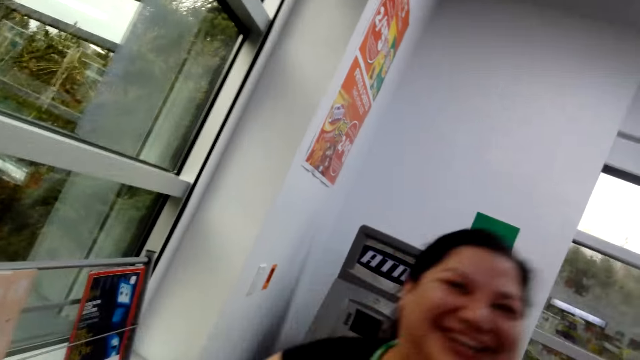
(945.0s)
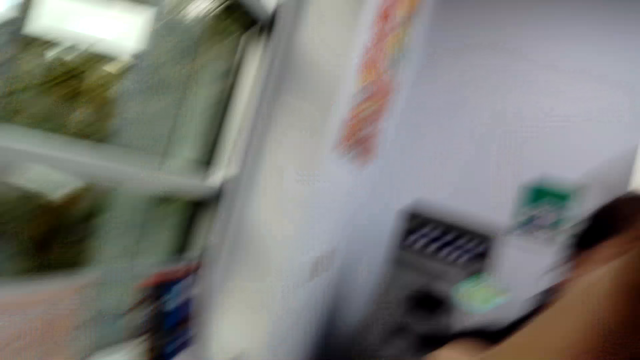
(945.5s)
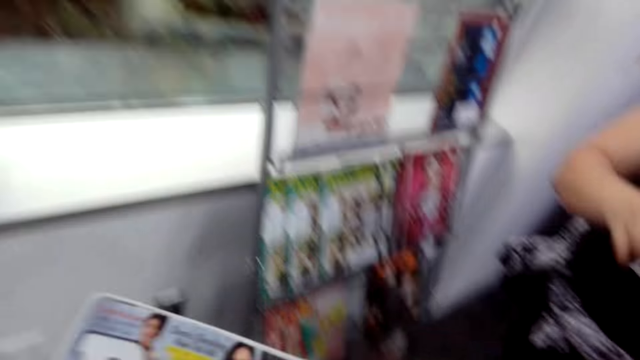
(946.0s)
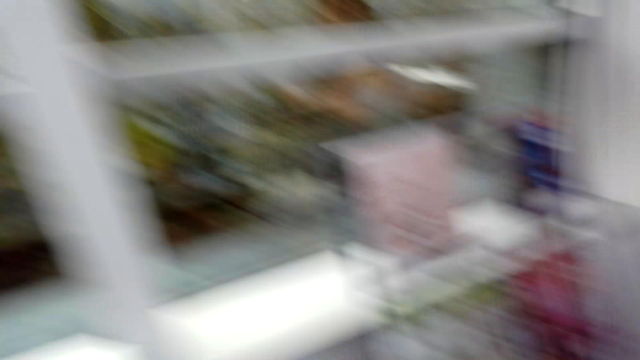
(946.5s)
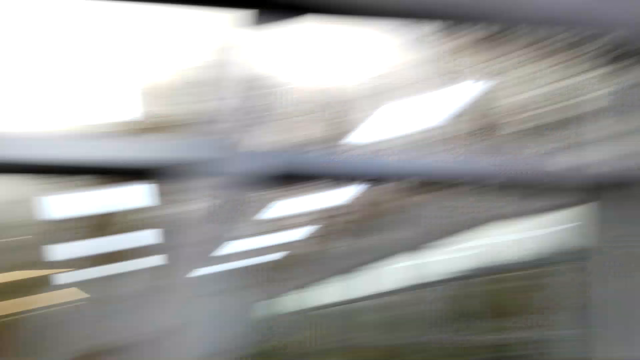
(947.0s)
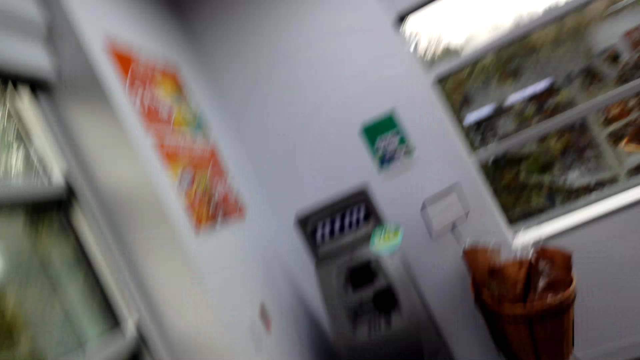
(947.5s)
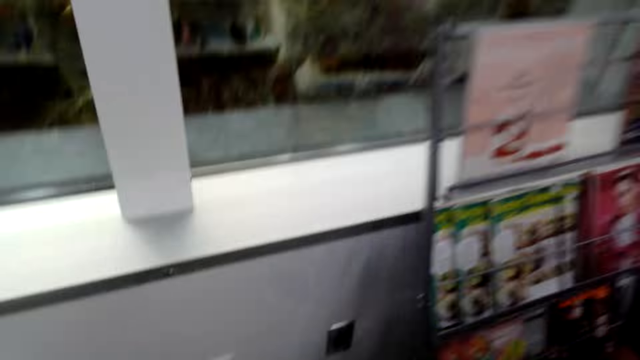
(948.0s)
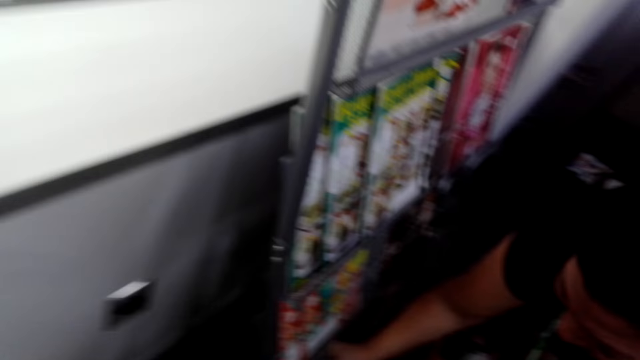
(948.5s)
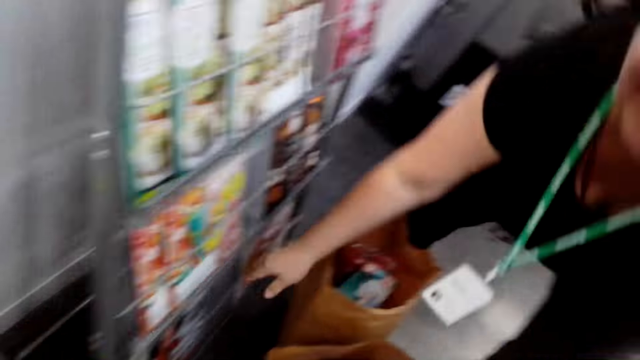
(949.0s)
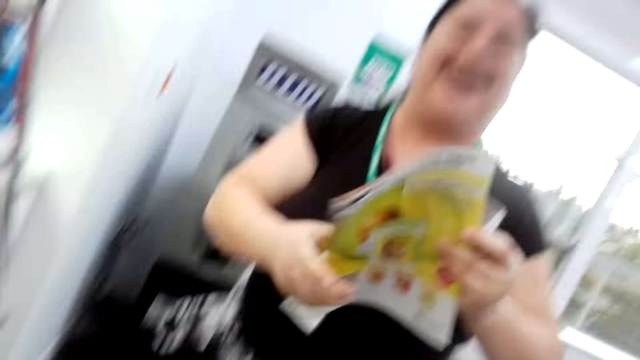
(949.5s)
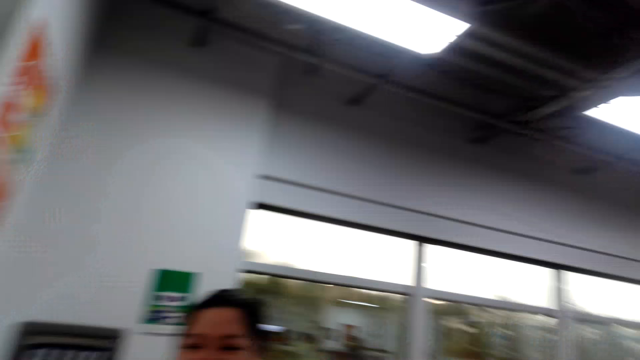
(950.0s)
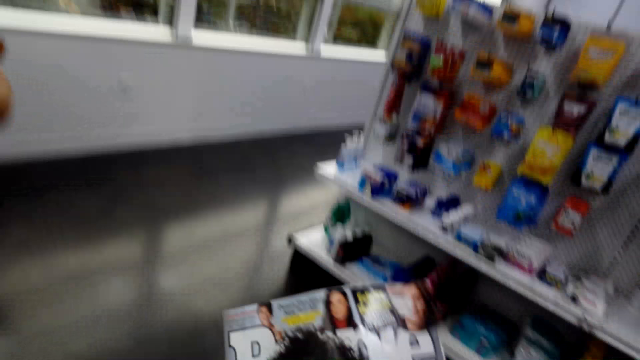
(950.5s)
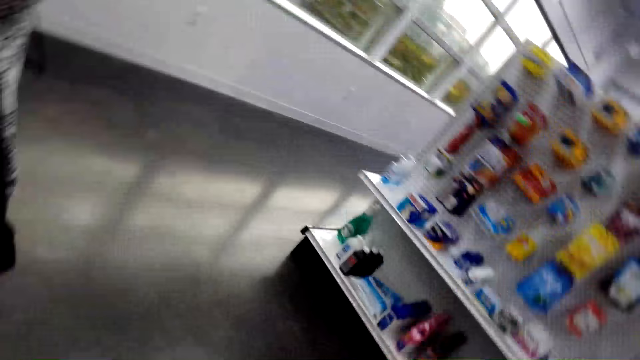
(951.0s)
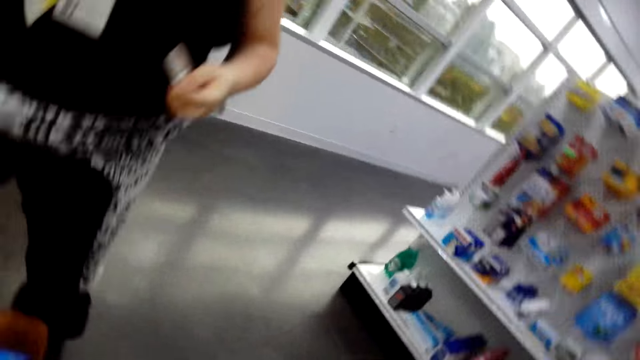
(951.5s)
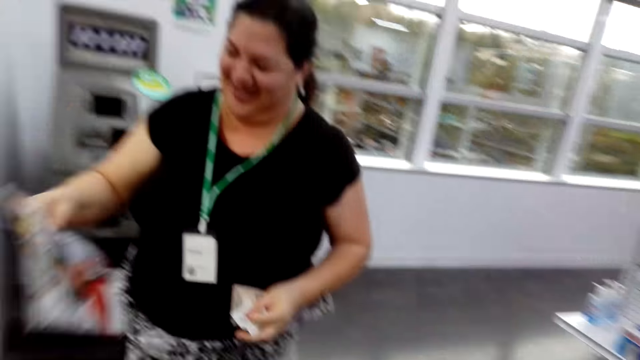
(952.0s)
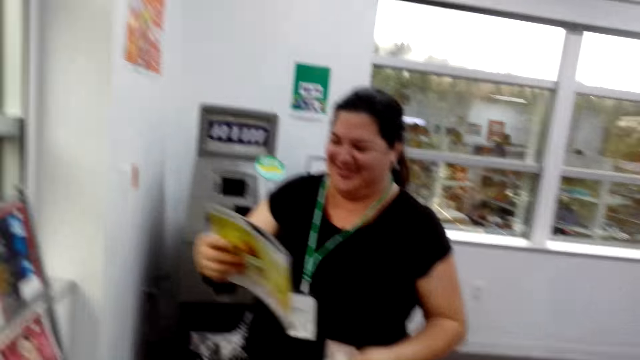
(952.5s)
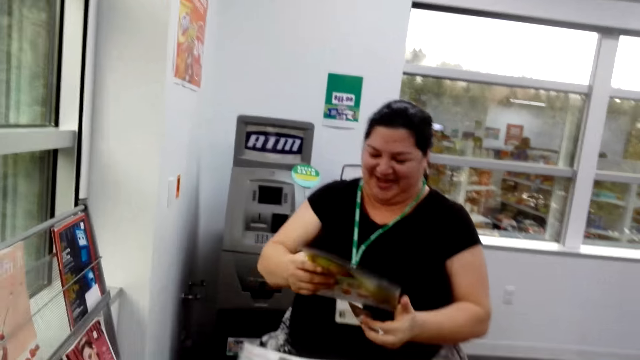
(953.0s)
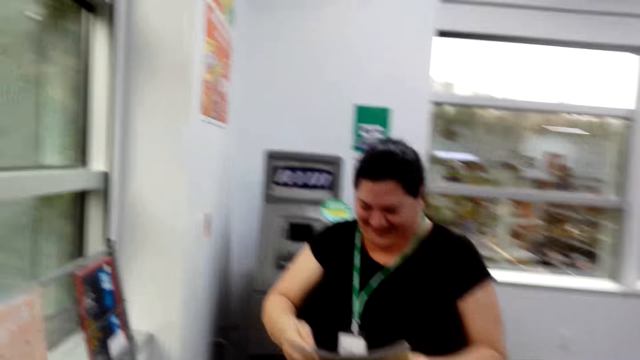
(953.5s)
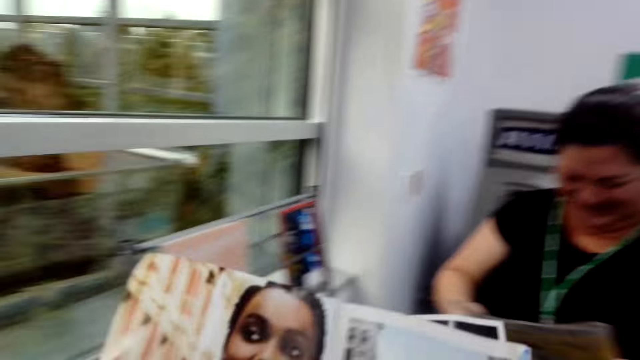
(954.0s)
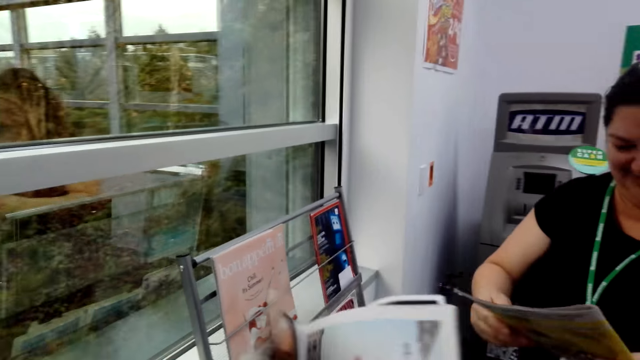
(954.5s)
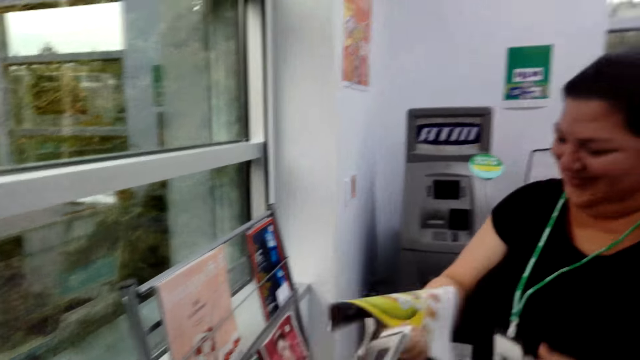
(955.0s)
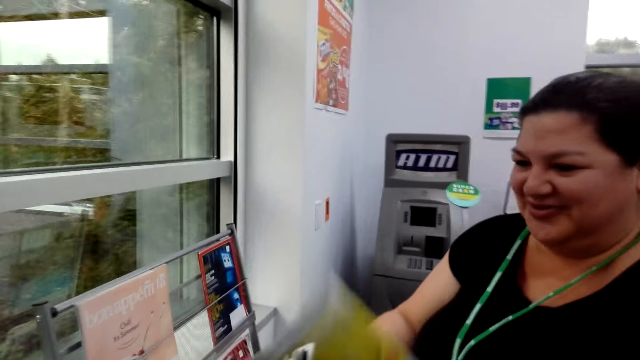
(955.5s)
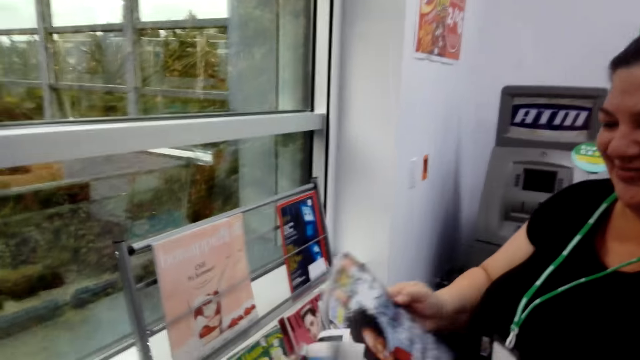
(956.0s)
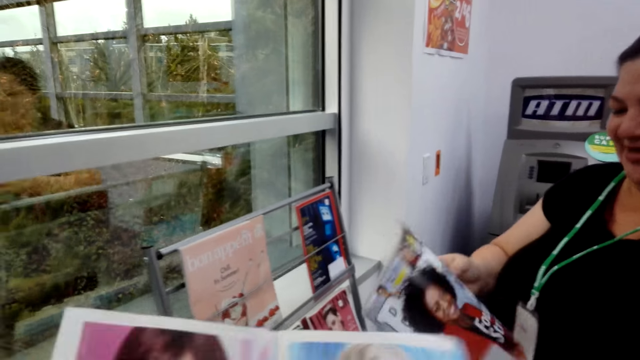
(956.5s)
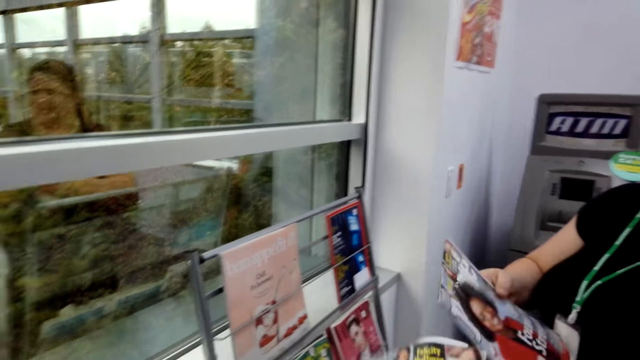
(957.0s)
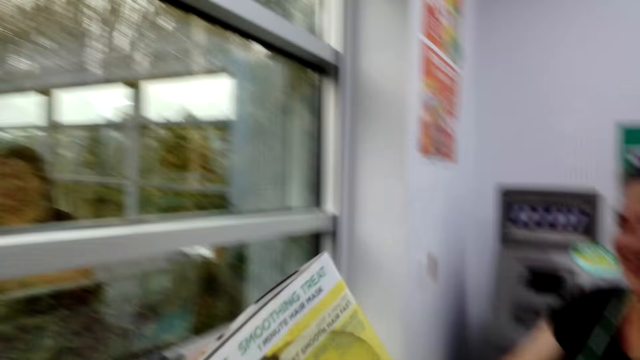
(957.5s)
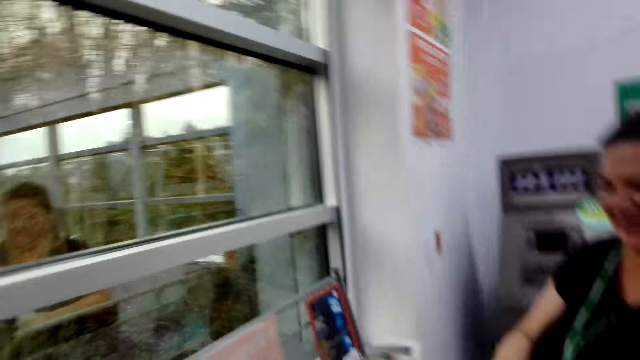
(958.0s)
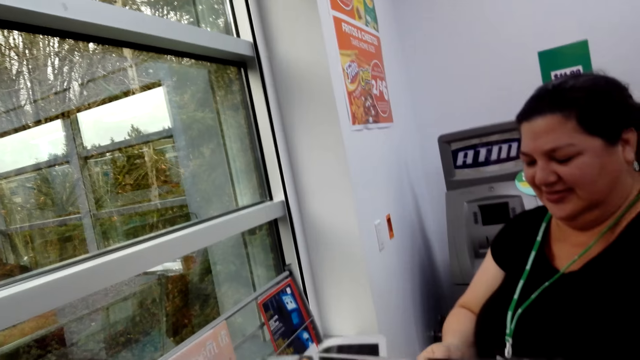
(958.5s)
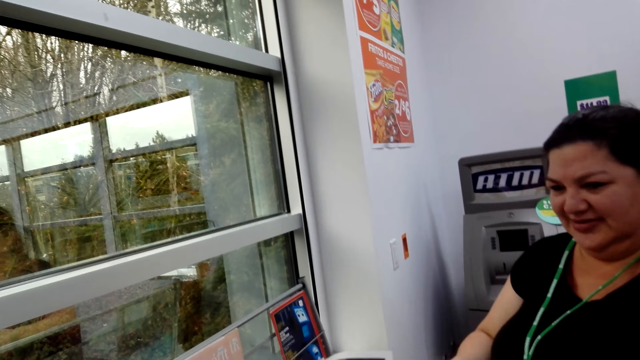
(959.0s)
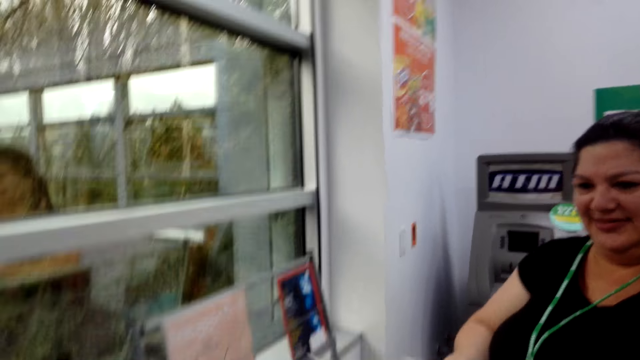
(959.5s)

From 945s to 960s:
A lady high fives the camera wearer. The lady lifts the right hand. The camera wearer looks around. The lady picks up a magazine. The camera wearer lifts the magazine, looks around, and converses with the lady. The lady looks at the magazine. The camera wearer browses the novel with the lady. The lady turns the page of the magazine. The camera wearer converses with the lady. They turn the page of the magazine. They converse with the lady.

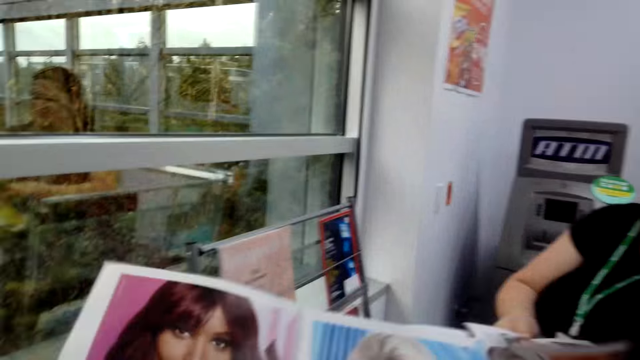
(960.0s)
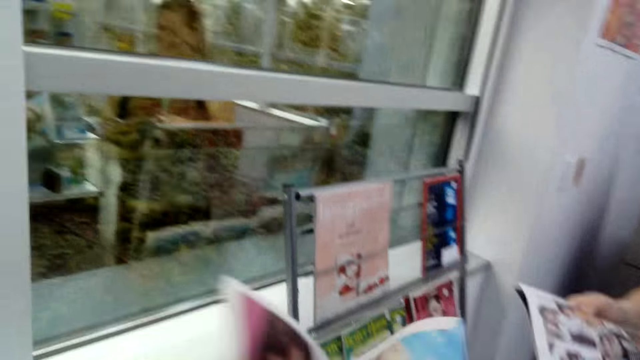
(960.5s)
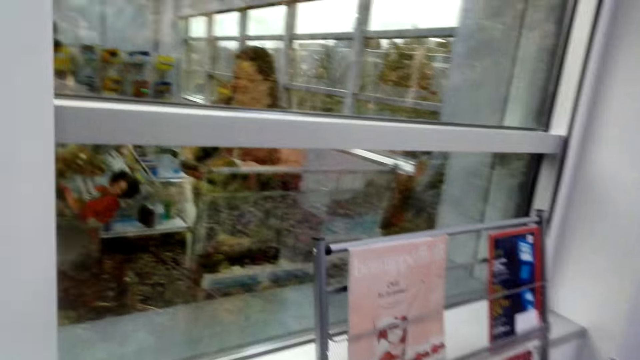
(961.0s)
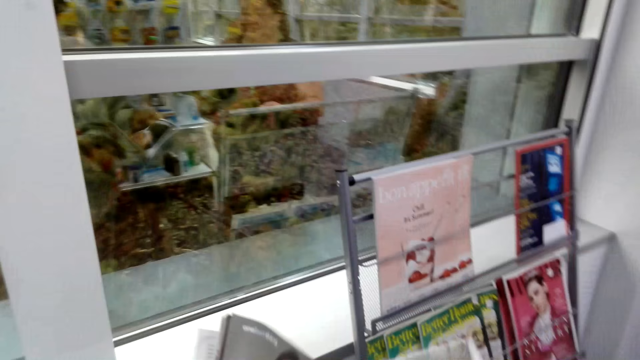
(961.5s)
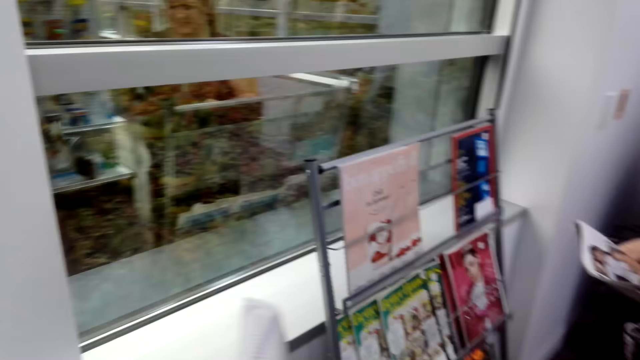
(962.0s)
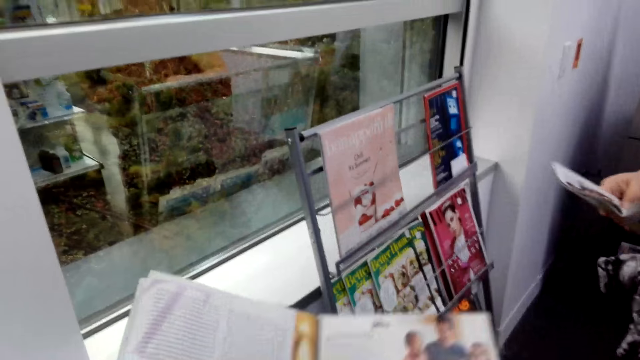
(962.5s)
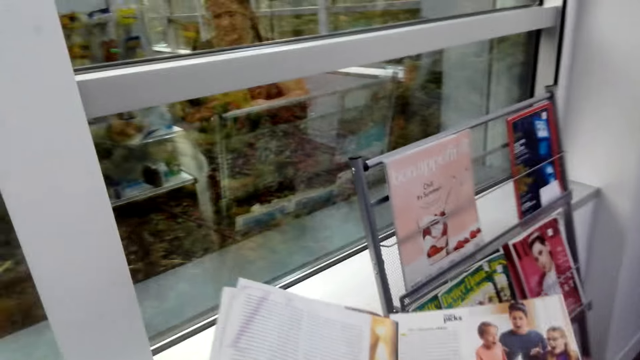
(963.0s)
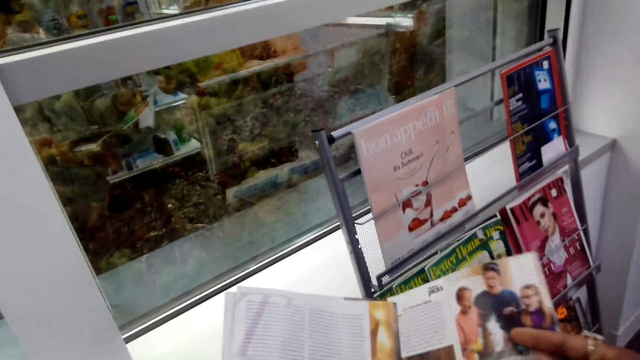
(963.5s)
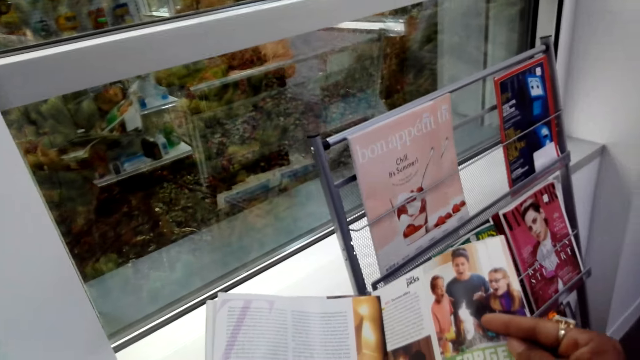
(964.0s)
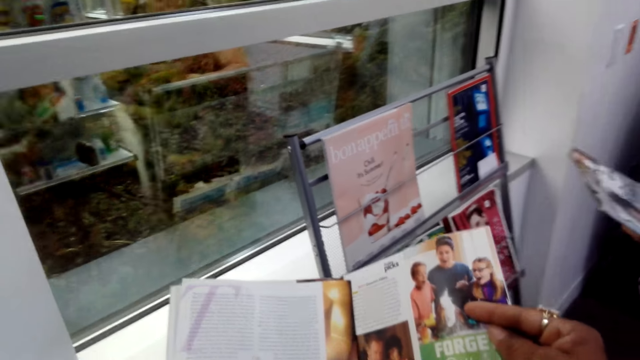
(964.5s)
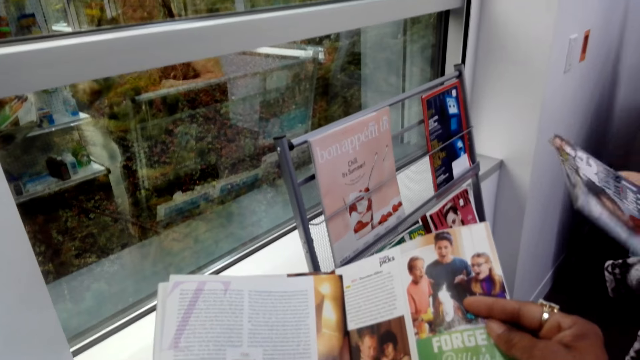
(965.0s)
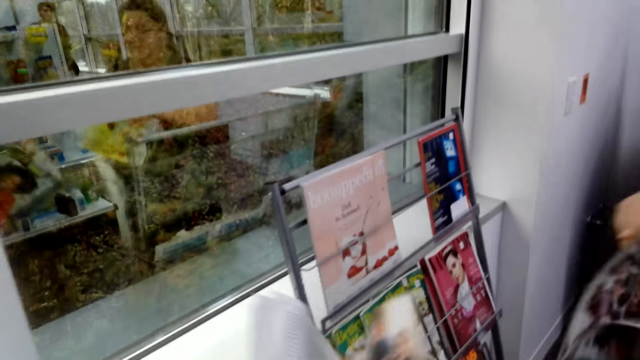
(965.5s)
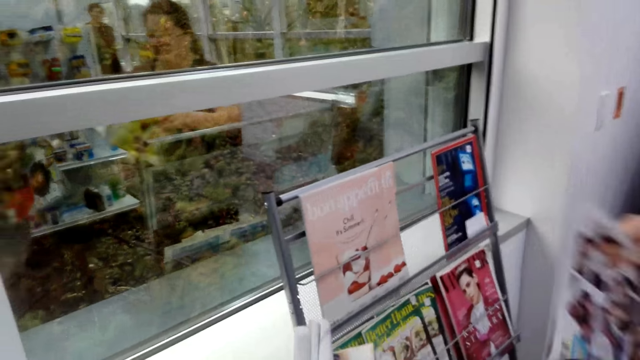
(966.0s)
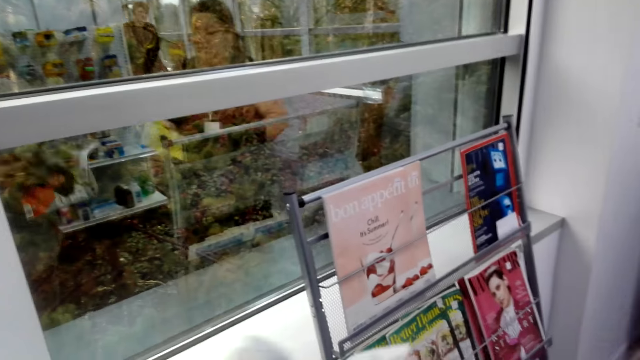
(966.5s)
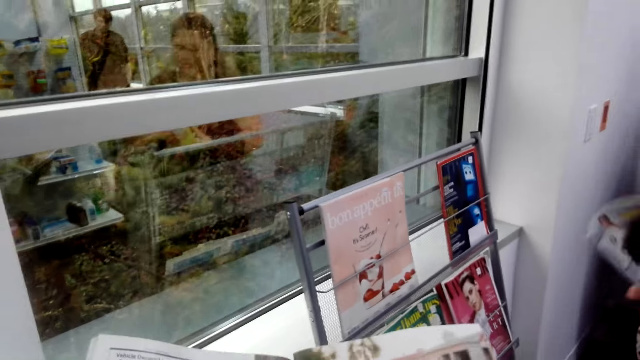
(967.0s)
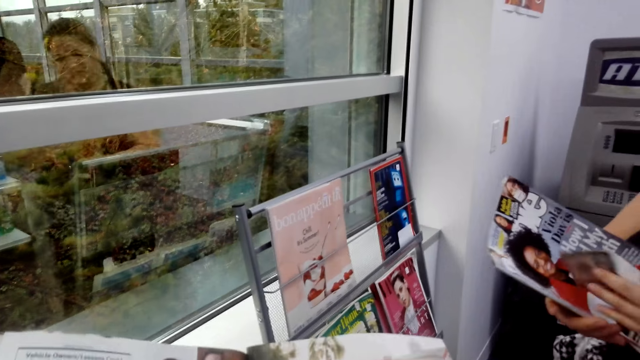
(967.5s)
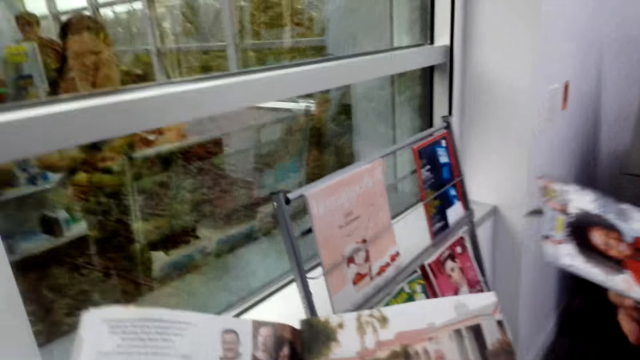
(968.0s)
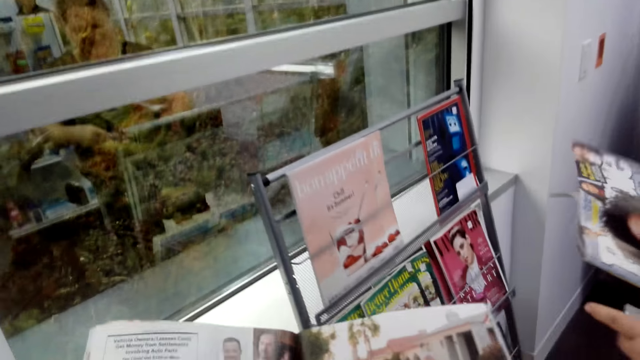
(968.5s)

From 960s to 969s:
The camera wearer reads the magazine. They turn the page of the magazine. They read the magazine. They turn the page of the magazine. They read the magazine.
